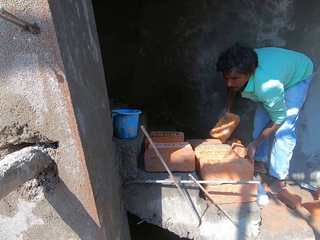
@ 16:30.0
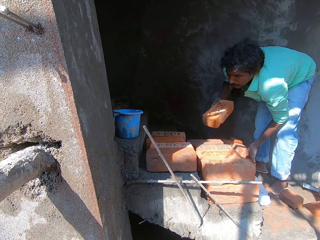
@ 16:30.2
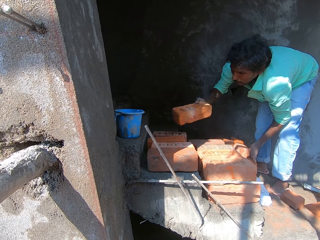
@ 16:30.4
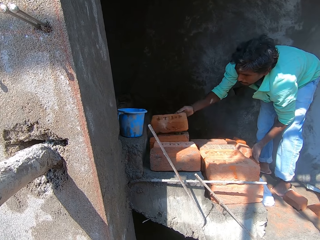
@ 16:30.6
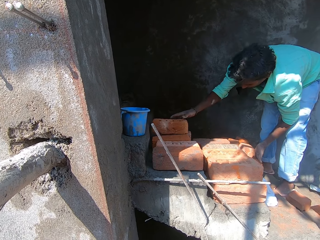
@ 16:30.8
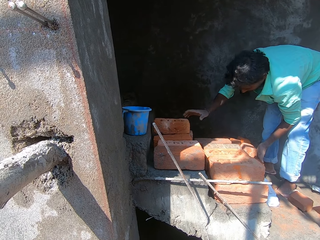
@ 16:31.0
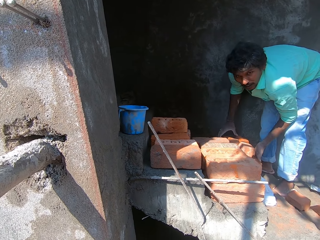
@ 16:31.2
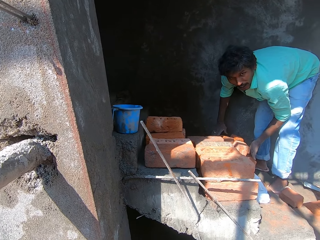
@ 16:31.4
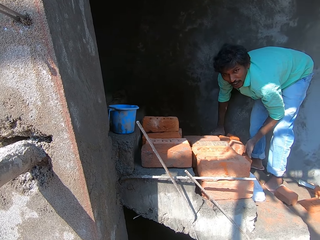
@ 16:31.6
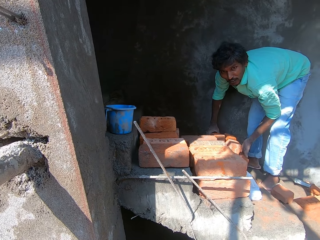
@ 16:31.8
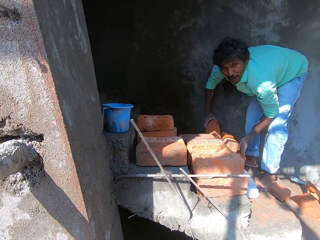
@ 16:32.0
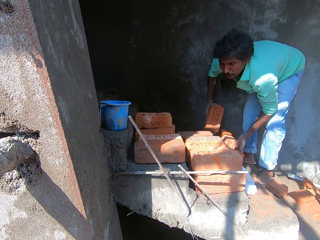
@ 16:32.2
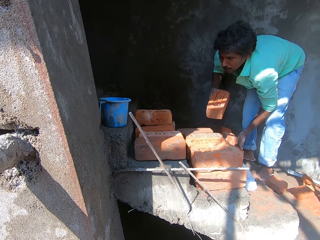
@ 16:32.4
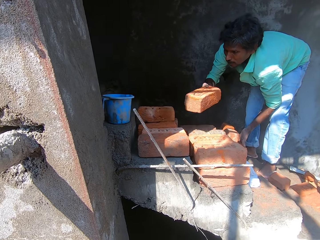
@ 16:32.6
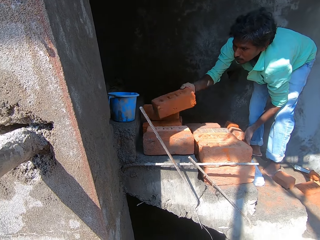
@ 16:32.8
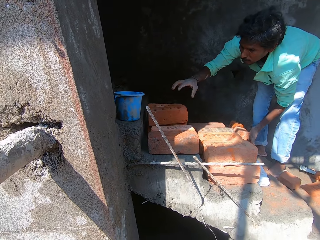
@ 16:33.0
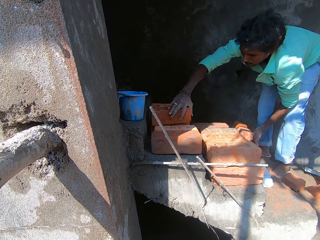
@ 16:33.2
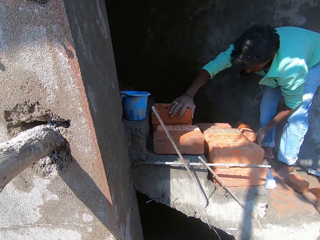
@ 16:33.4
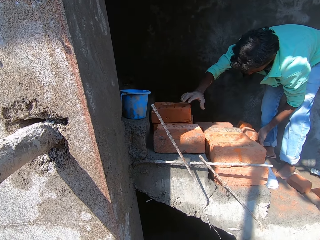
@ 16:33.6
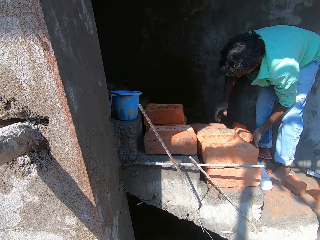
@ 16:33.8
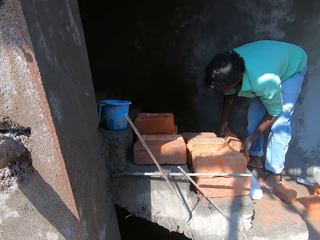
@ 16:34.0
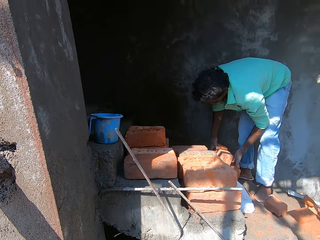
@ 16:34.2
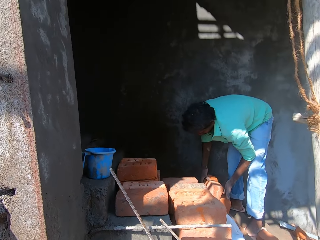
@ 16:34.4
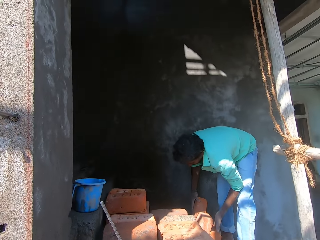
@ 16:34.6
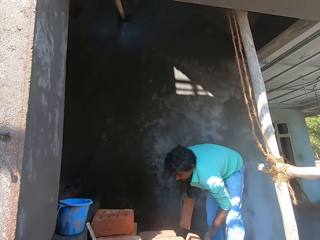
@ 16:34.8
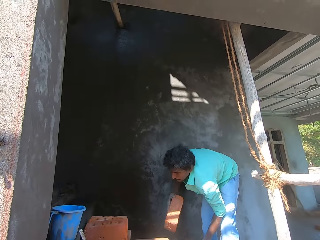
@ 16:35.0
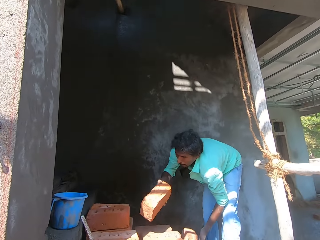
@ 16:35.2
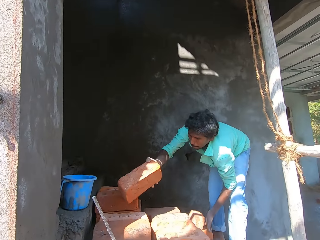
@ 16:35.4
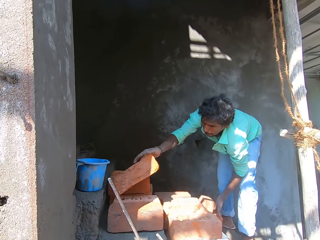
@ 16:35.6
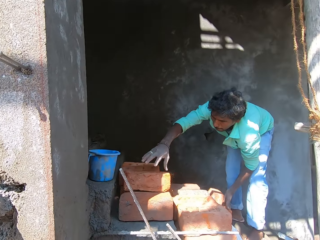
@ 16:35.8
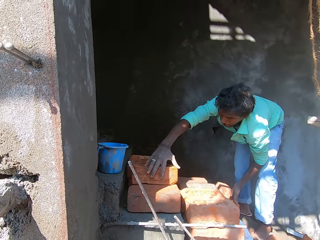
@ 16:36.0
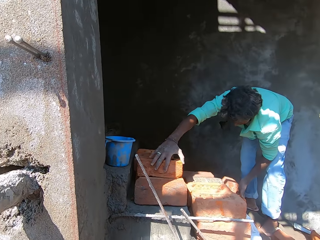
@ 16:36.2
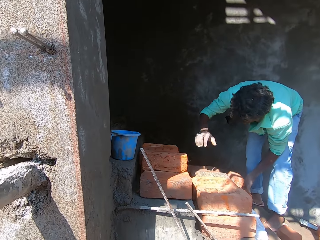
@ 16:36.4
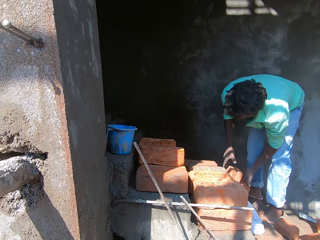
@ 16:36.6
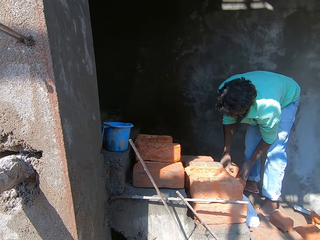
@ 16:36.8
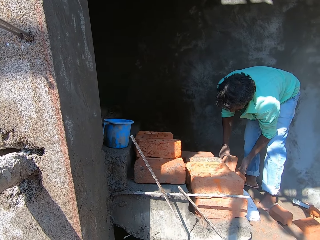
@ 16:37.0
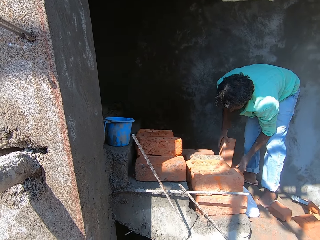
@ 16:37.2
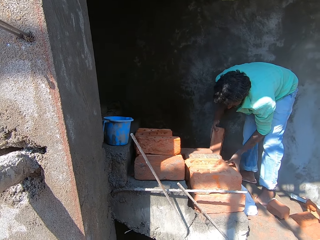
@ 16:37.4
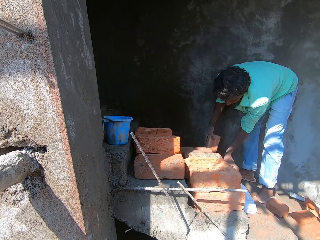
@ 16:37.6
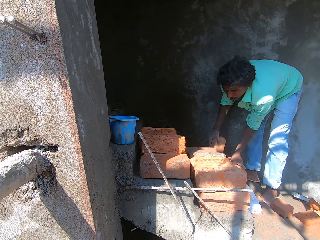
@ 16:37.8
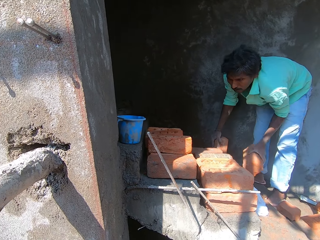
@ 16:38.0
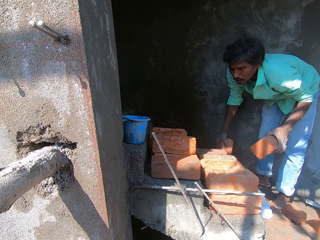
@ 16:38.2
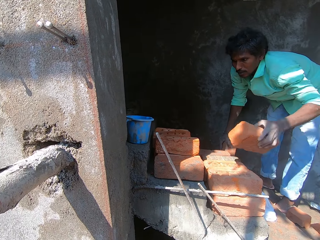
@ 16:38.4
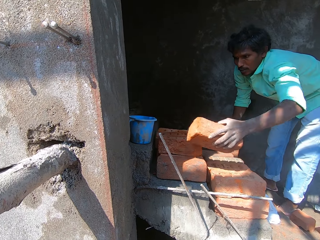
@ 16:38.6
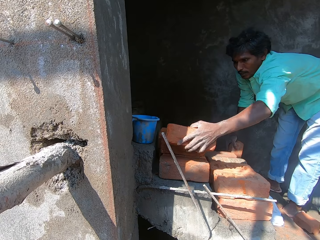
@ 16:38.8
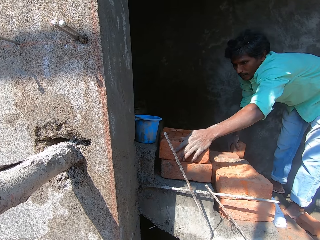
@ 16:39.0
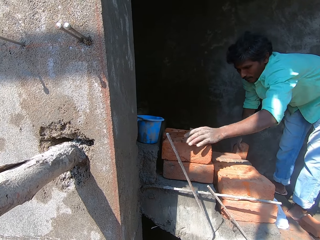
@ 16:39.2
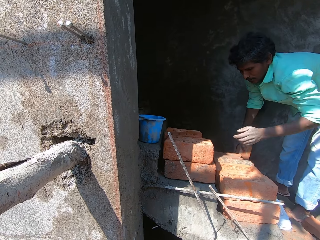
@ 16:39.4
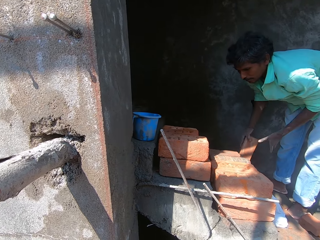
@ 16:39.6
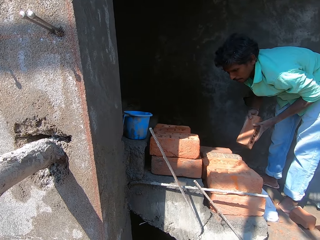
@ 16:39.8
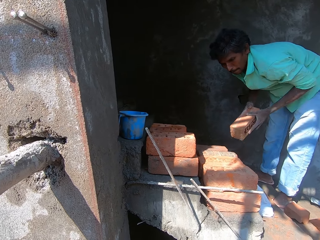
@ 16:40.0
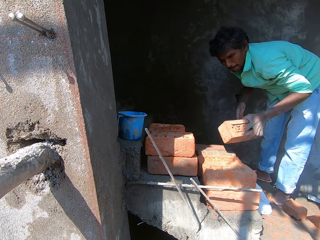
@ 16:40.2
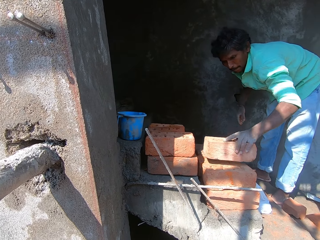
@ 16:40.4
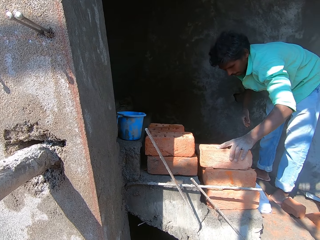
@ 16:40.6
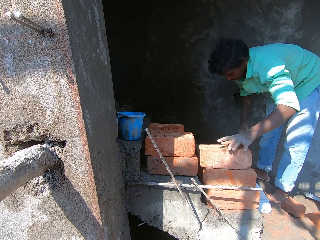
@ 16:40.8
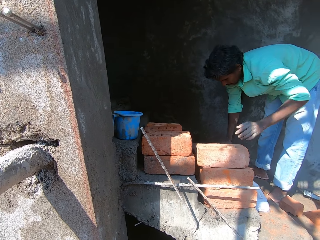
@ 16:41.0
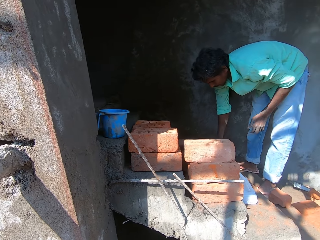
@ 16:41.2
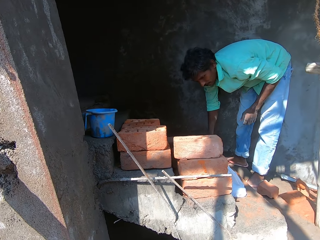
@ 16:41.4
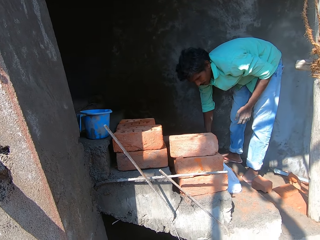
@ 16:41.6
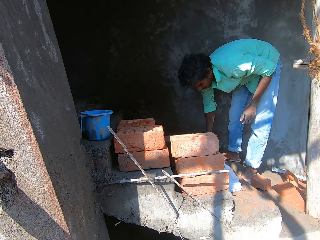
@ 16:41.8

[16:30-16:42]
The man drops the brick on the stairway with his right hand. The man picks the brick from the stairway with his right hand. The man drops the brick on the stairway with his right hand and adjusts the brick with his right hand. The man picks the brick from the stairway with his right hand. The man drops the brick on the stairway with his right hand and adjusts the brick with his right hand. The man picks the brick from the stairway with his right hand. The man drops the brick on the stairway with his right hand. The man picks the brick from the stairway with his left hand. The man drops the brick on the stairway with his left hand. The man passes the brick to his left hand. The man drops the brick on the stairway with his left hand.

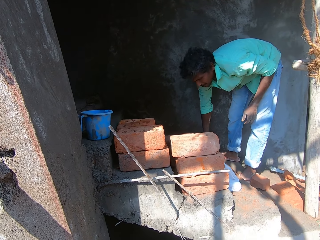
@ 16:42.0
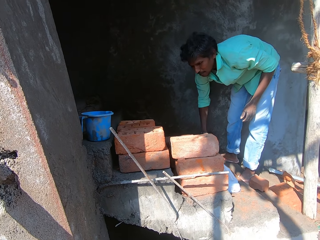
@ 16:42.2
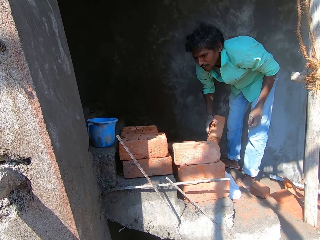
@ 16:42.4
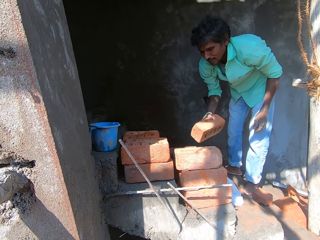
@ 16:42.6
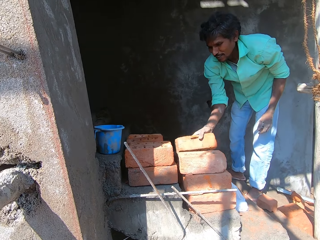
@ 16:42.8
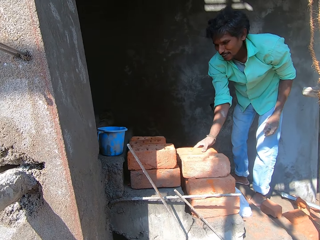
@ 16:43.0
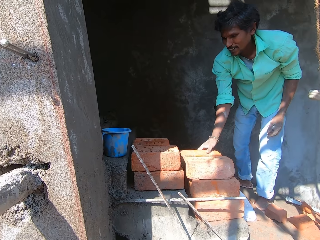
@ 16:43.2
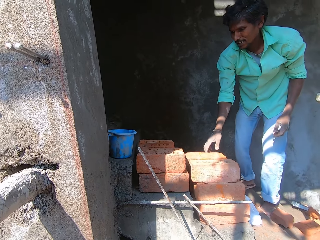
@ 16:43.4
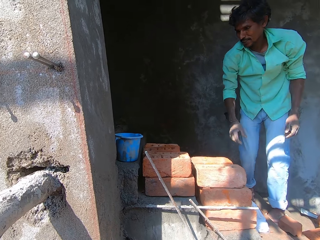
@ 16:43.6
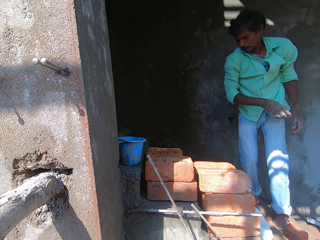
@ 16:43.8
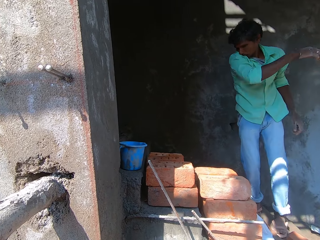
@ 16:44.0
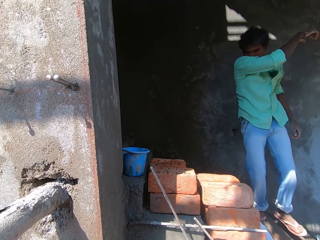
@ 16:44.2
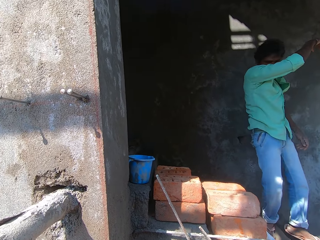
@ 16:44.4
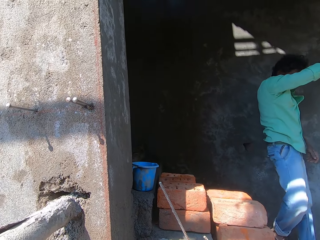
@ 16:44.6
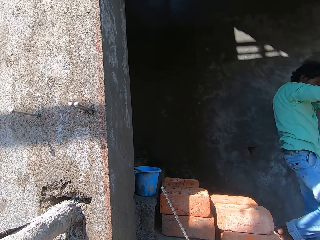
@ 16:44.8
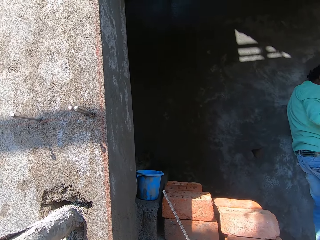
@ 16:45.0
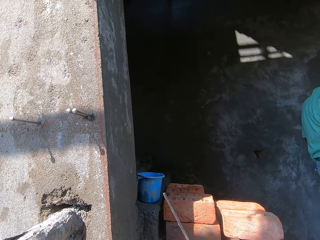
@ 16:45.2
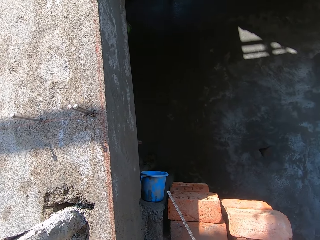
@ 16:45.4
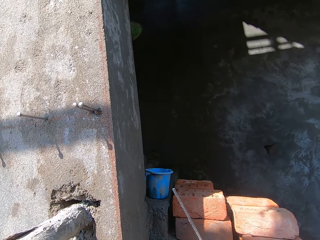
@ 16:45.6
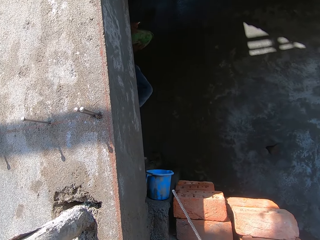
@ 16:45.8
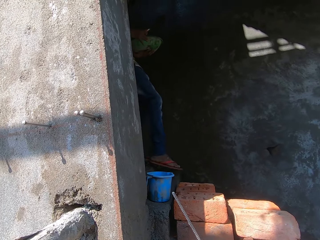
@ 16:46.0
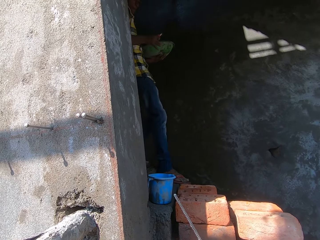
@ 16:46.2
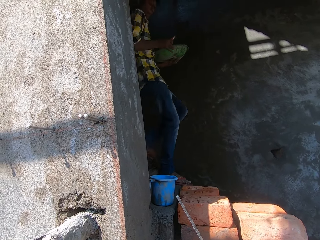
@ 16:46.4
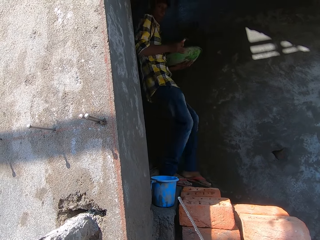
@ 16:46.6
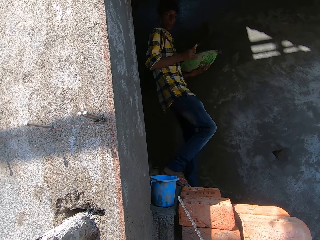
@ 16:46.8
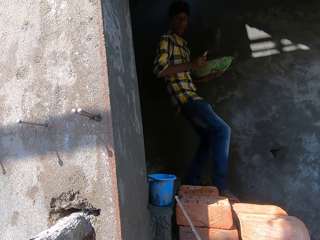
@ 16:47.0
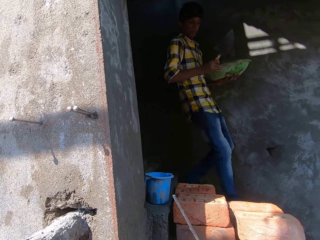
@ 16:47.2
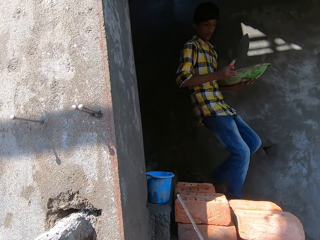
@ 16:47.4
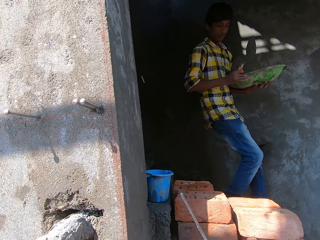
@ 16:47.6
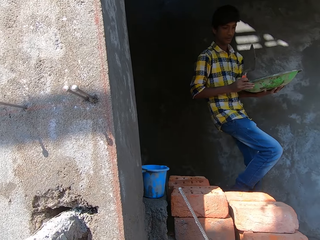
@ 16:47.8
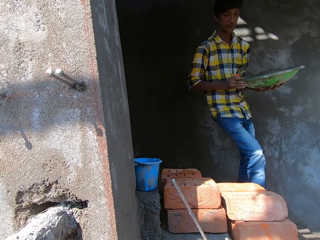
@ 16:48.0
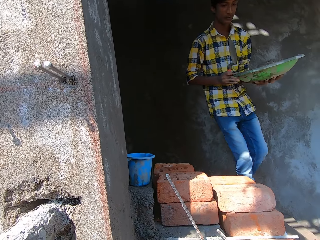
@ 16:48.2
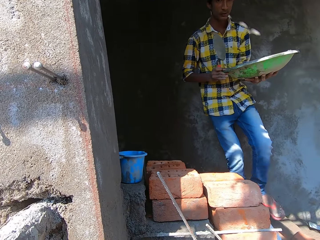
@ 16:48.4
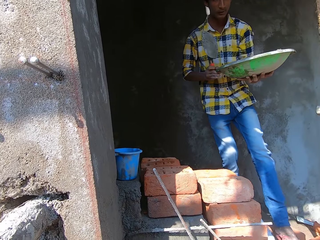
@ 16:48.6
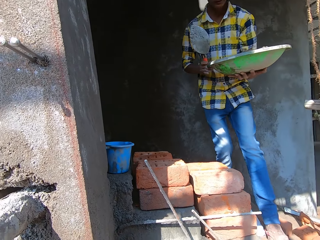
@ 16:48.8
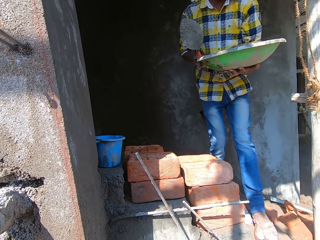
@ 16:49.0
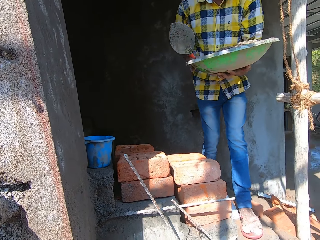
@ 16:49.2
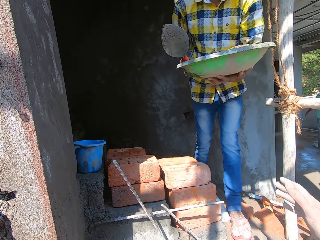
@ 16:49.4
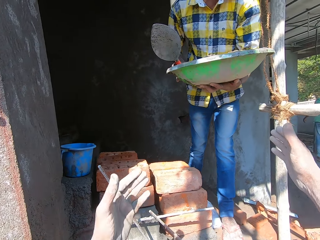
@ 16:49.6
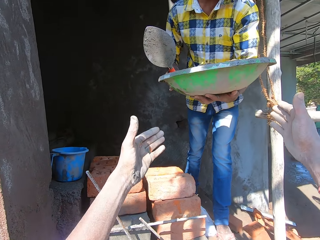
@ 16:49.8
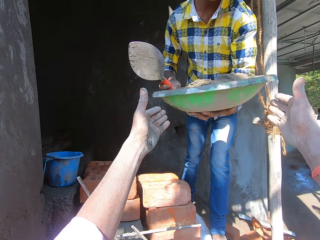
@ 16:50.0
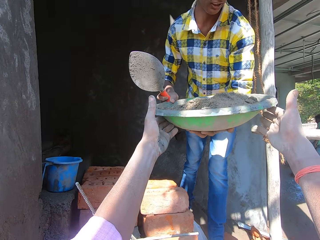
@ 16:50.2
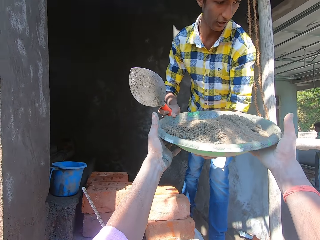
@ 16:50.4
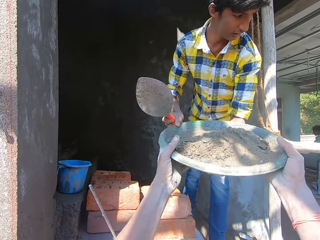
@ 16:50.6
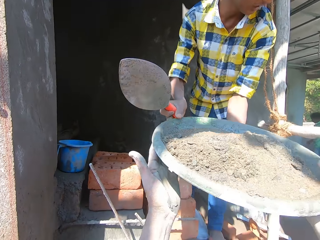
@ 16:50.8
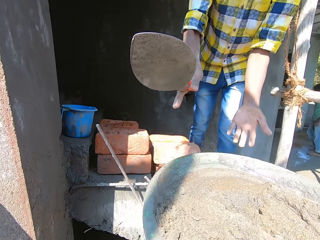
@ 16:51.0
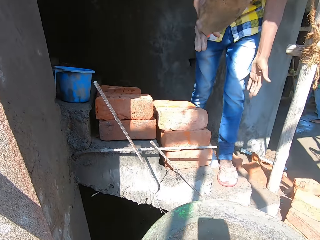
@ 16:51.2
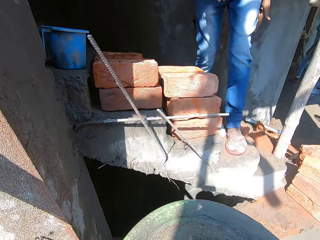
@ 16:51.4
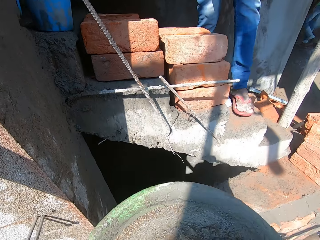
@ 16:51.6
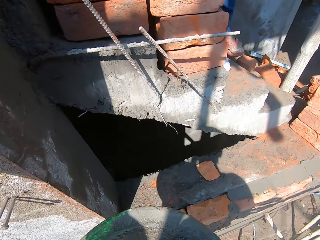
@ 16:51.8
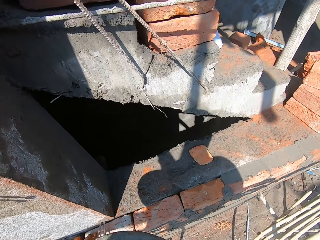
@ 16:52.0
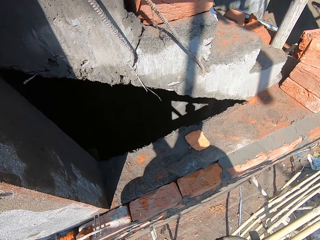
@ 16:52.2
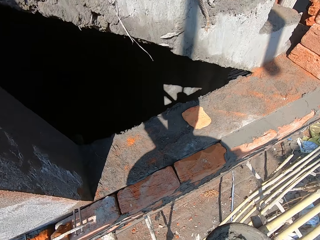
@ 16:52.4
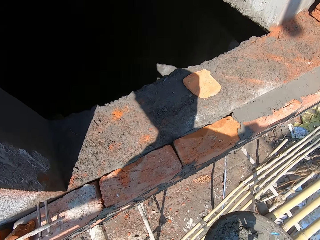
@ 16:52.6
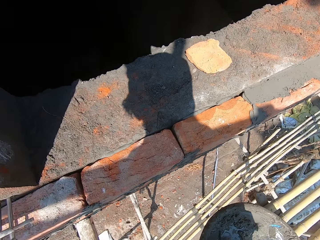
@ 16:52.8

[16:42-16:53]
The man picks the brick from the stairway with his right hand. The man drops the brick on the stairway with his right hand. The man cleans his face with his right arm. Another man walks down the stairway with a bowl of mortar in both hands. The other man stretches the bowl of mortar to the camera wearer with both hands. The other man converses with the first man. The camera wearer collects the bowl of mortar with both hands.
